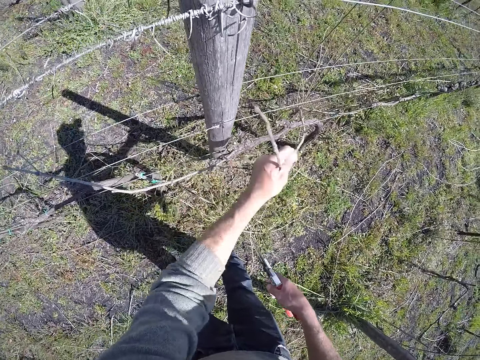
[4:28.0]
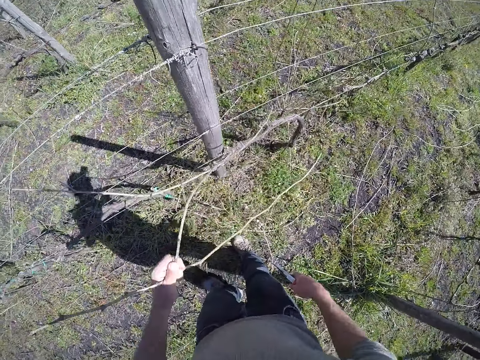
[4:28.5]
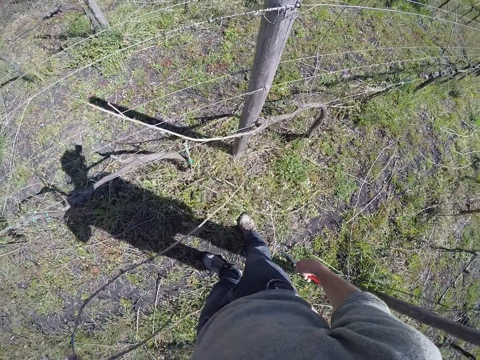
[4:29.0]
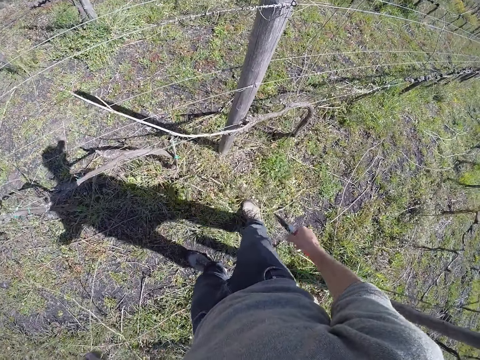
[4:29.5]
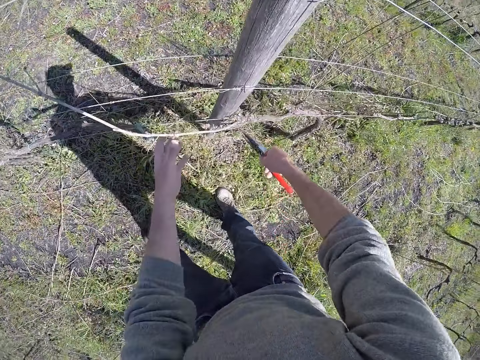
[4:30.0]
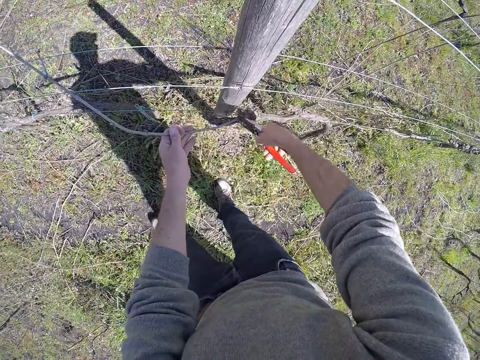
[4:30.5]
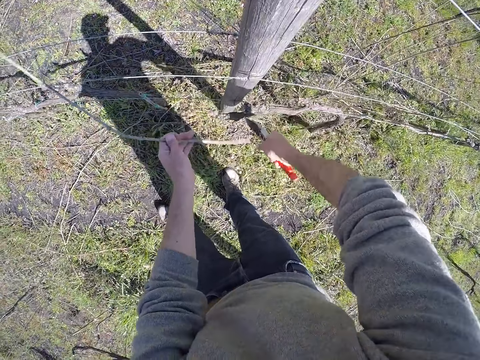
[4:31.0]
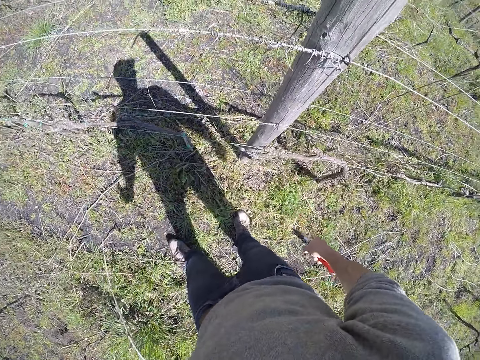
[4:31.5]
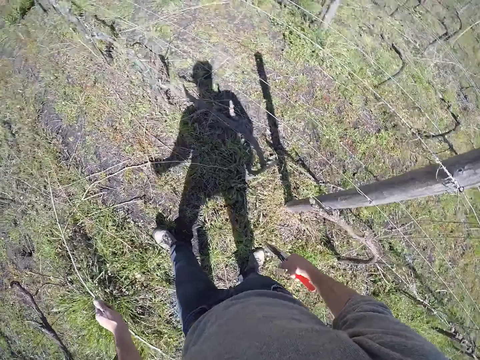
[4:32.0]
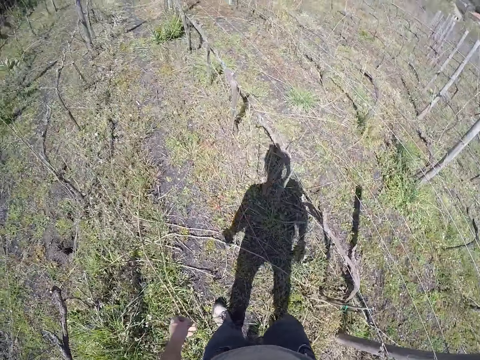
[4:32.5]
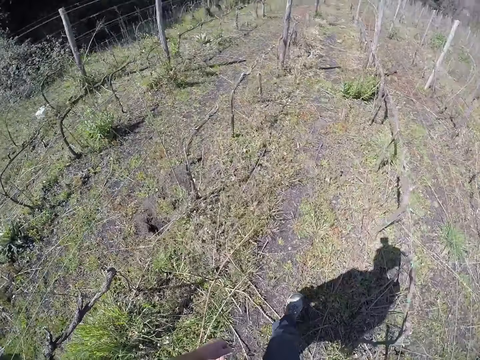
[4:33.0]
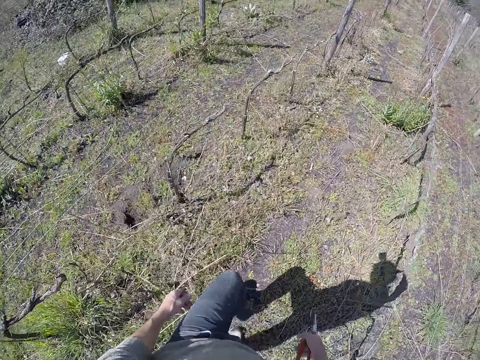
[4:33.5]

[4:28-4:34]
The camera wearer drops the dried twigs in his left hand on the ground. He holds a dried twig on the wire fence post with his left hand. He cuts the dried twig on the wire fence post with the secateur in his right hand. He drops the dried twig in his left hand to the ground. He walks in the garden.

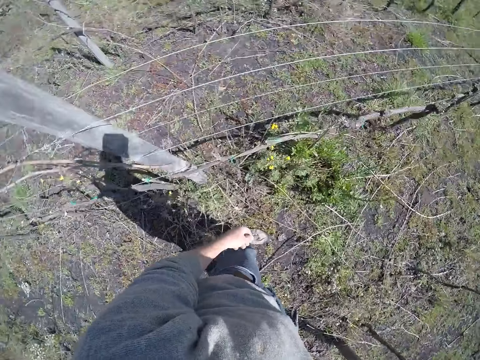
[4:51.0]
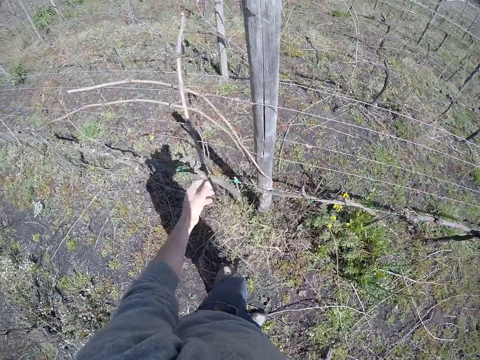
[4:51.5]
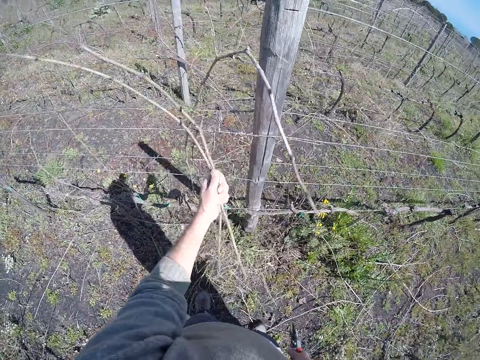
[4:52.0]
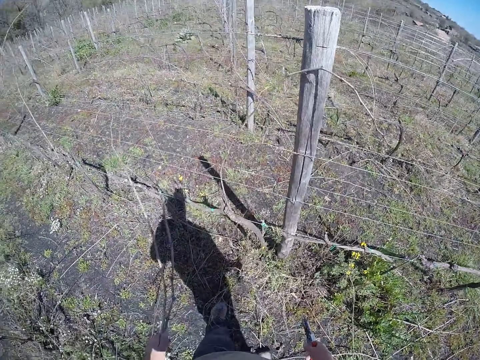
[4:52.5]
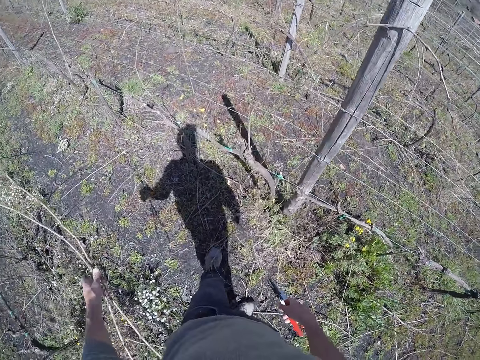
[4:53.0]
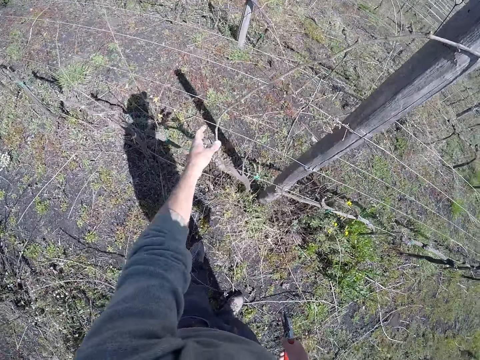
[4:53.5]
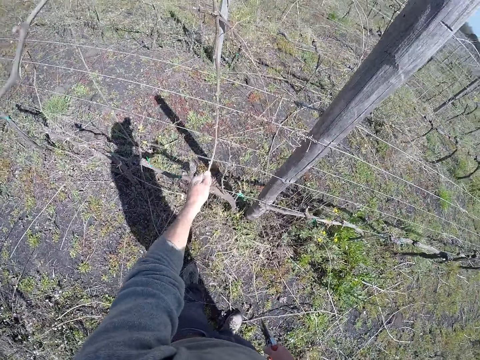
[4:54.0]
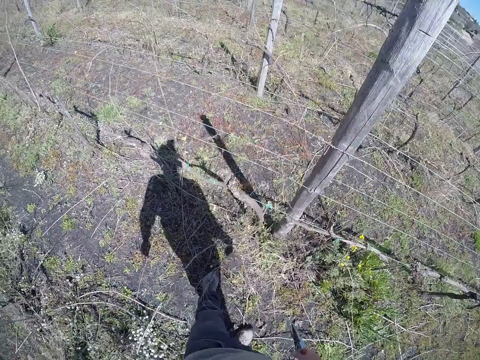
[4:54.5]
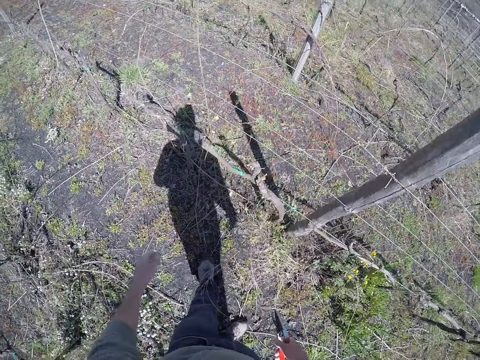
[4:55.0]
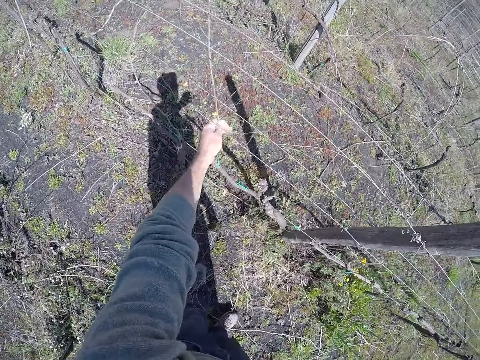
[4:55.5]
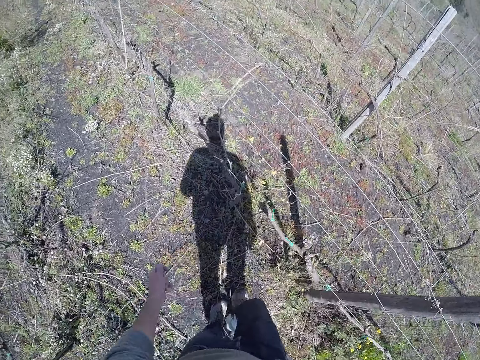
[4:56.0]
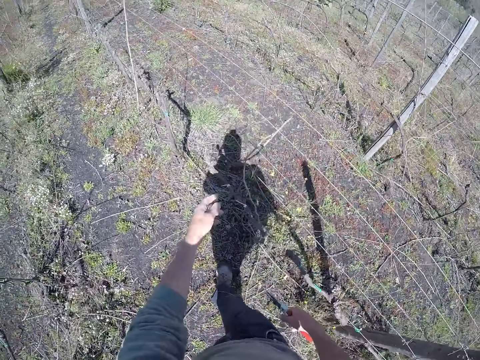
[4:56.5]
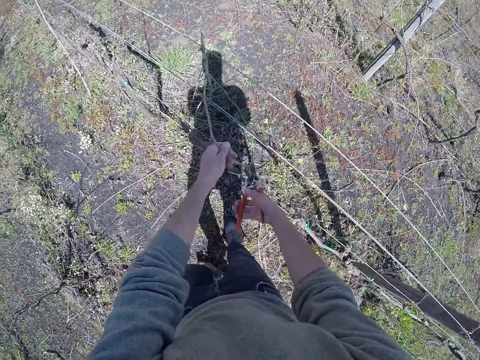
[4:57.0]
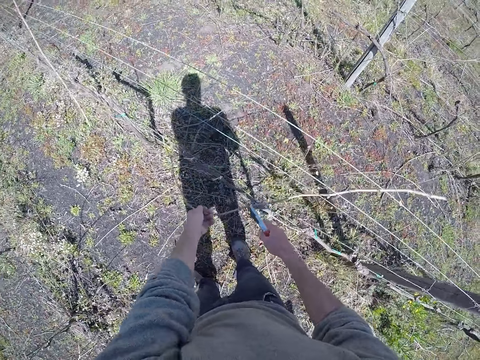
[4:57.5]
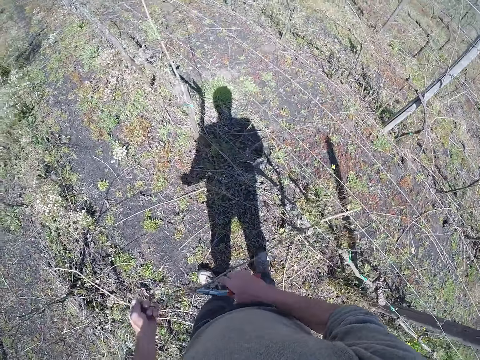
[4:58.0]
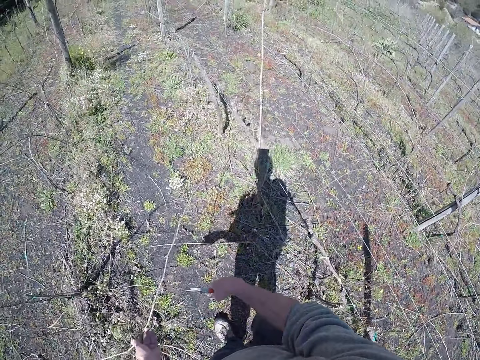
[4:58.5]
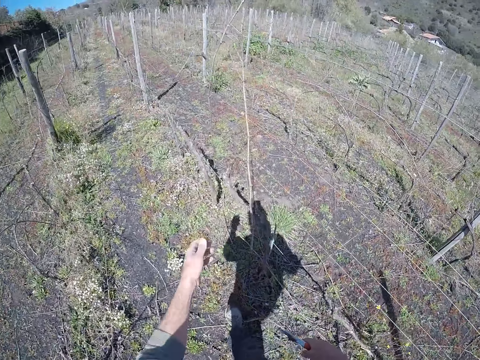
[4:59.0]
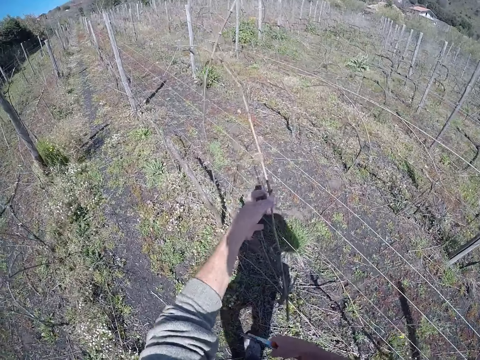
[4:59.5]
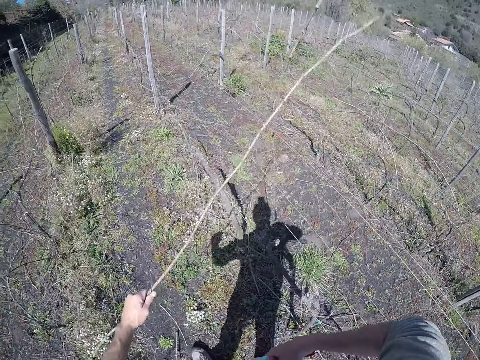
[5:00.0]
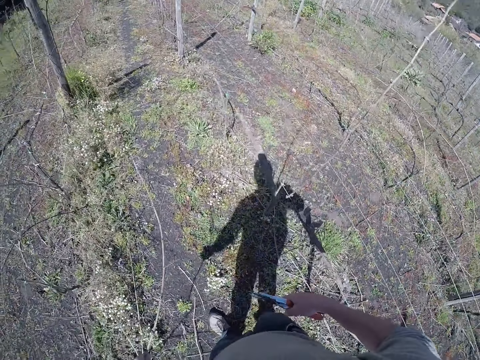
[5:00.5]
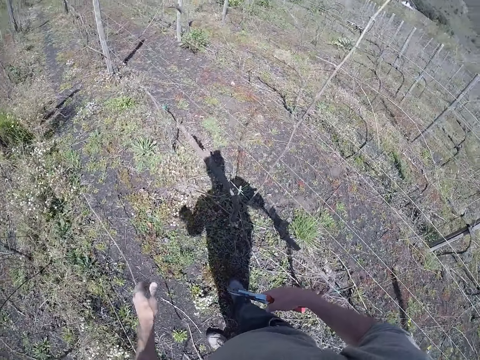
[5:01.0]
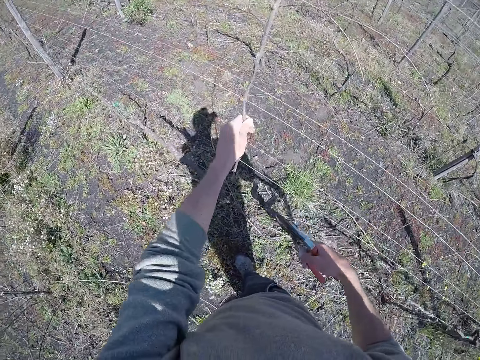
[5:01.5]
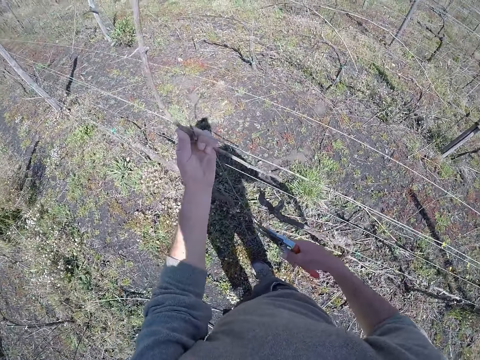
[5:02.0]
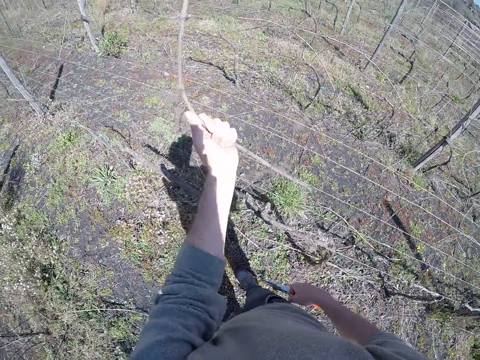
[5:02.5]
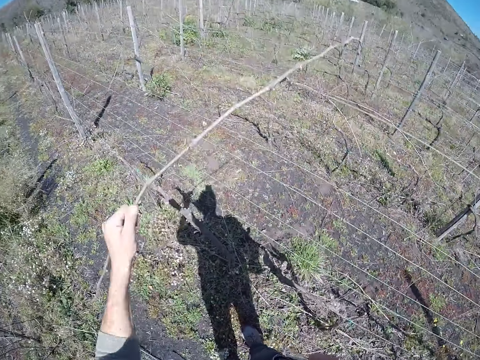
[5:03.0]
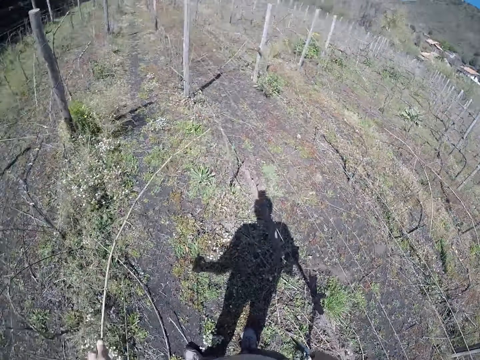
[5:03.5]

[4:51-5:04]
The camera wearer pulls some twigs from the barbed wire with his left hand. He drops the twigs in his left hand on the ground. He pulls a twig from the barbed wire with his left hand. He drops the twig in his left hand on the ground. He pulls a twig from the barbed wire with his left hand. He drops the twig in his left hand on the ground. He pulls a twig from the barbed wire with his left hand. He cuts the stem. He drops the twig in his left hand on the ground. He moves the stem. He pulls a twig from the barbed wire with his left hand. He drops the twig in his left hand on the ground. He picks up a twig from the barbed wire with his left hand.

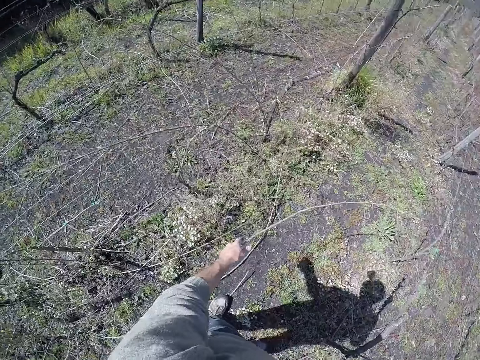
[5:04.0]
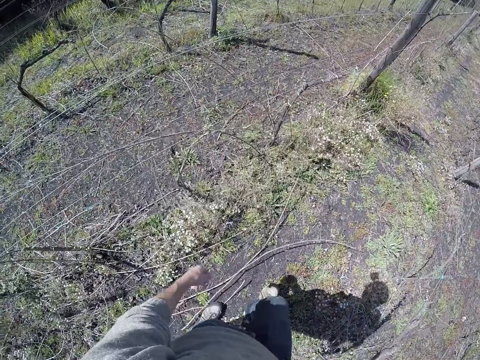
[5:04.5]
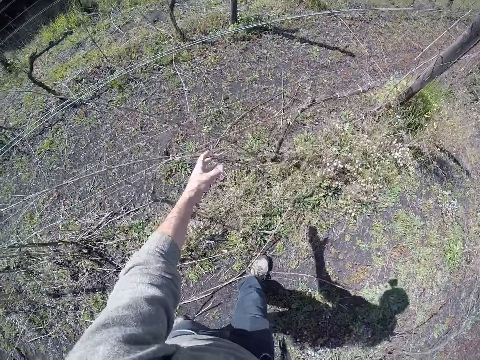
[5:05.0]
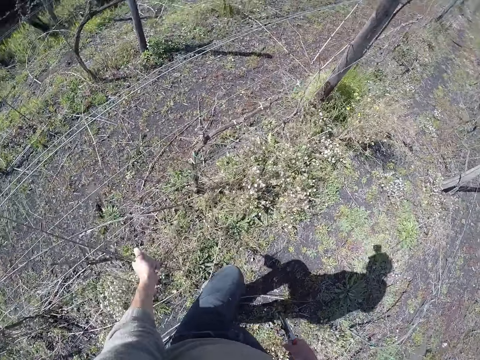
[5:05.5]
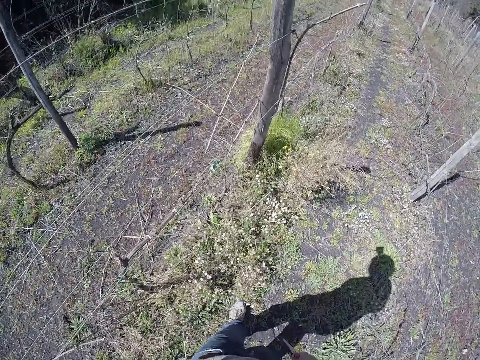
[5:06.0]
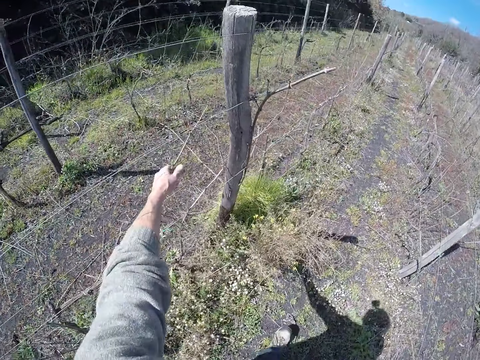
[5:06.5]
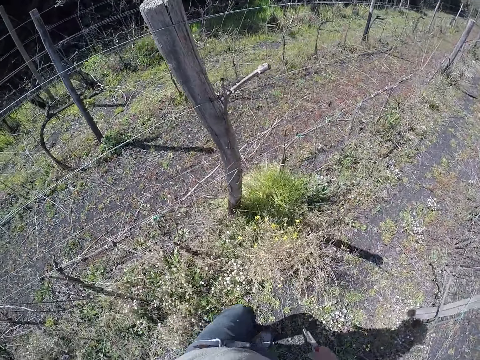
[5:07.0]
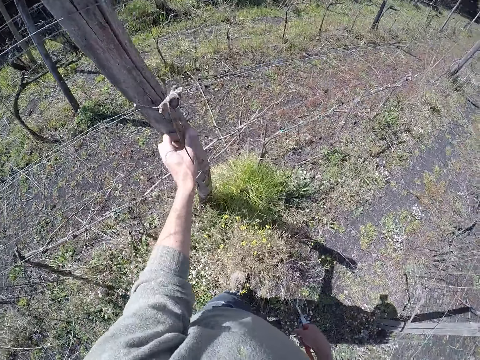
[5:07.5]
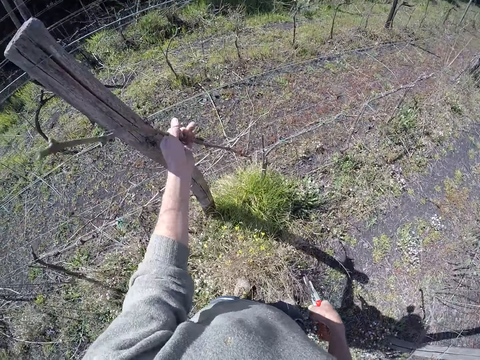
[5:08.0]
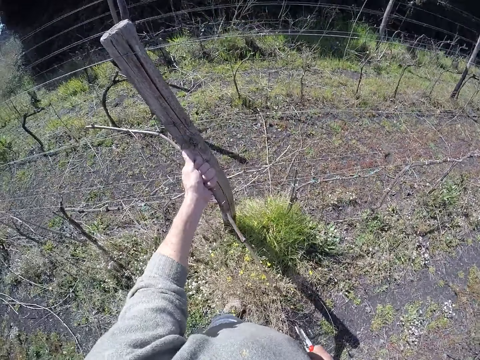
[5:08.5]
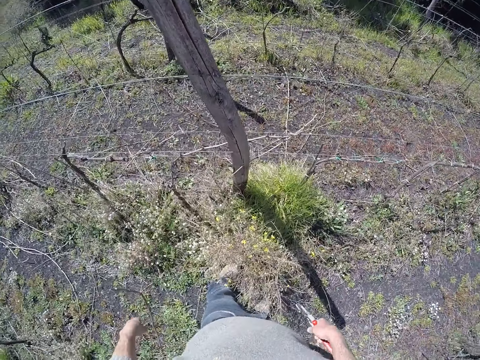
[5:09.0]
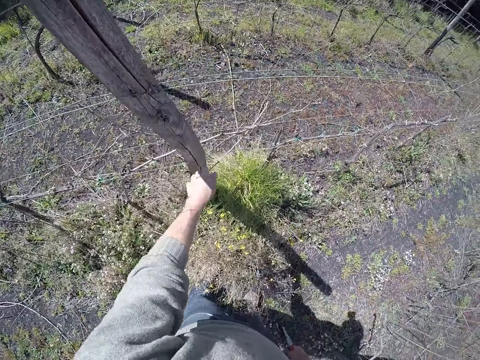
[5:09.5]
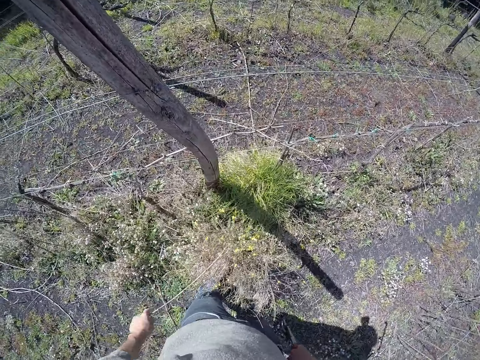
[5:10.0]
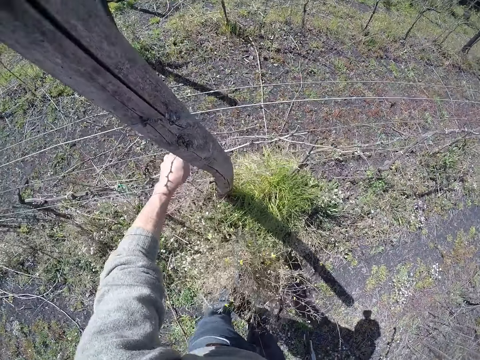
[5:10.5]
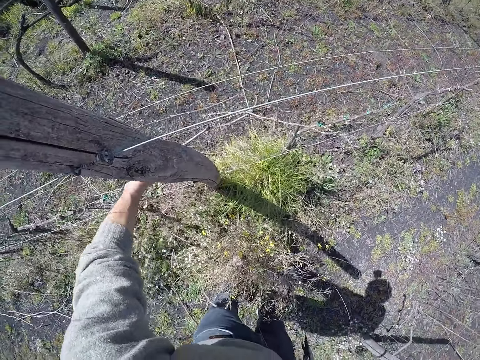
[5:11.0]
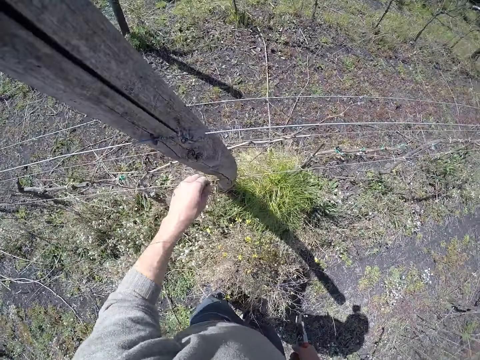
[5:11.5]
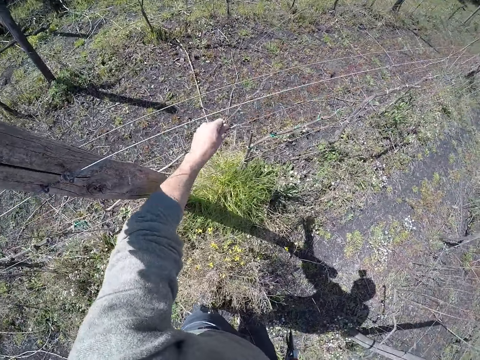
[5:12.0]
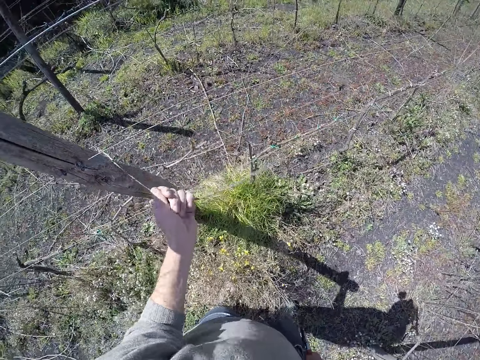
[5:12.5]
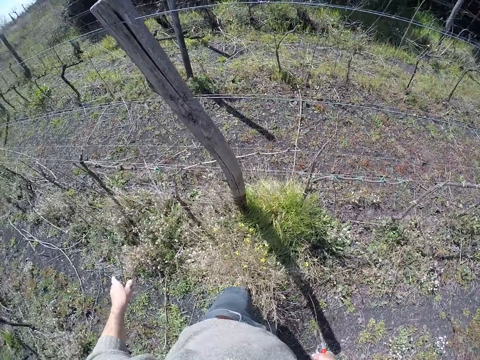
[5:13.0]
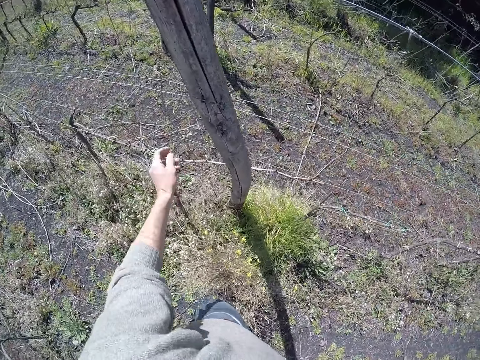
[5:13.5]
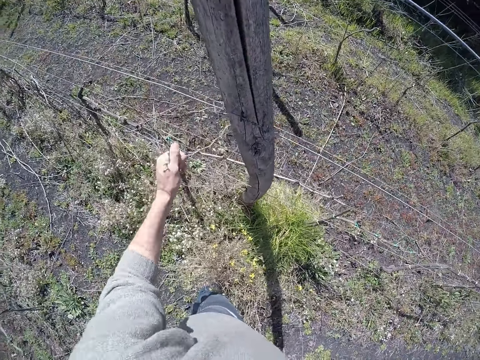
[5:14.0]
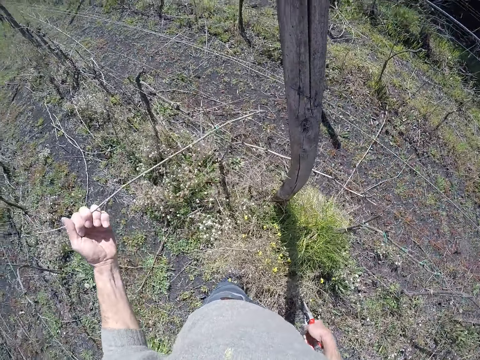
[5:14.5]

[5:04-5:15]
The camera wearer drops the twig in his left hand on the ground. He pulls a twig from the barbed wire with his left hand. He pulls a twig from the barbed wire with his left hand repeatedly. He drops the twig in his left hand on the ground. He pulls a twig from the barbed wire with his left hand. He drops the twig in his left hand on the ground. He pulls a twig from the barbed wire with his left hand. He drops the twig in his left hand on the ground. He pulls a twig from the barbed wire with his left hand.
